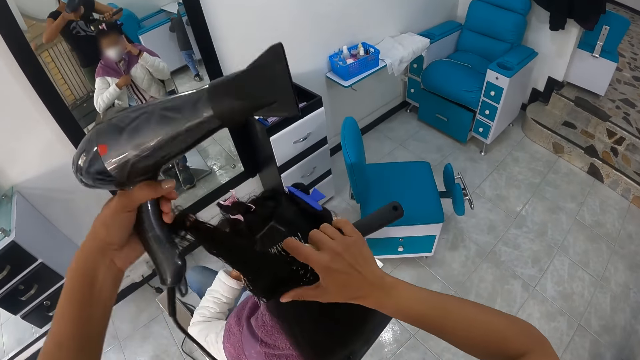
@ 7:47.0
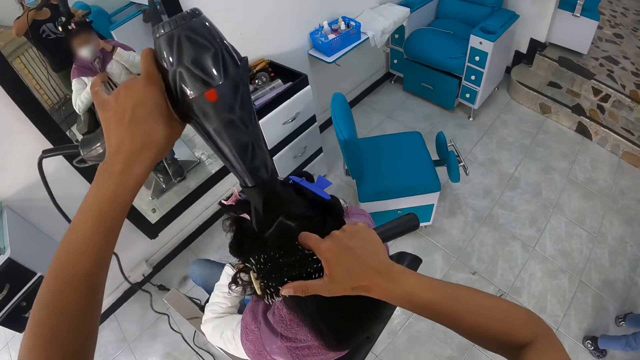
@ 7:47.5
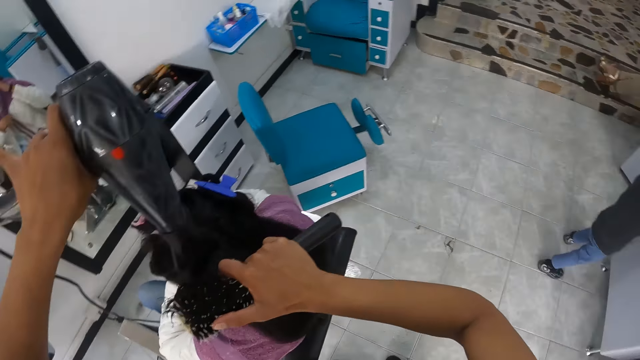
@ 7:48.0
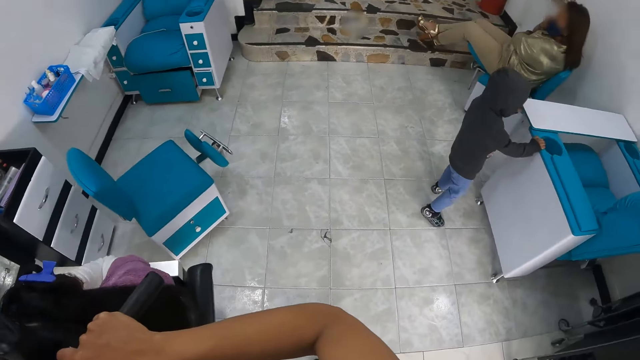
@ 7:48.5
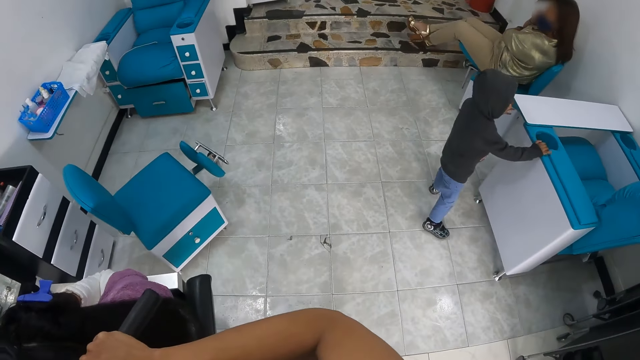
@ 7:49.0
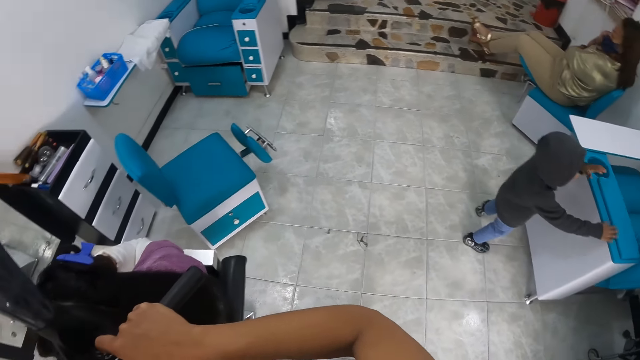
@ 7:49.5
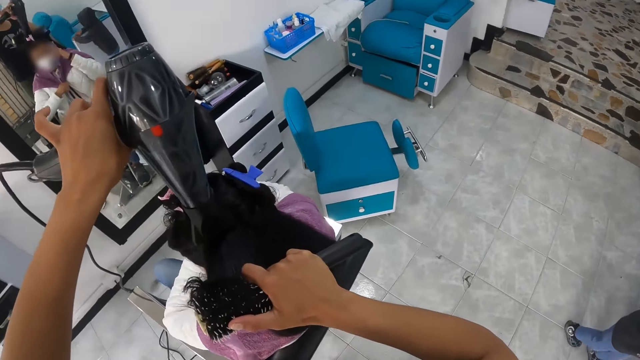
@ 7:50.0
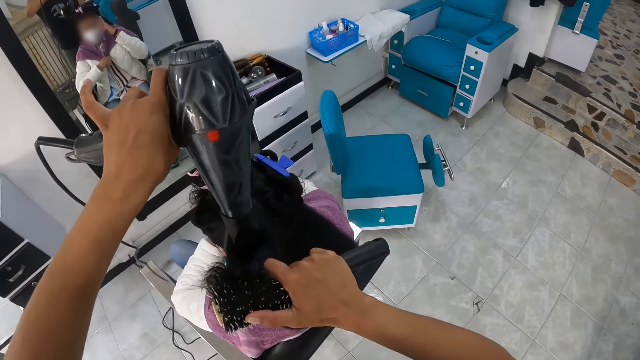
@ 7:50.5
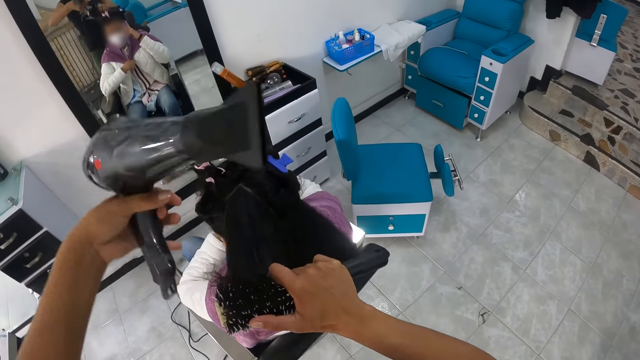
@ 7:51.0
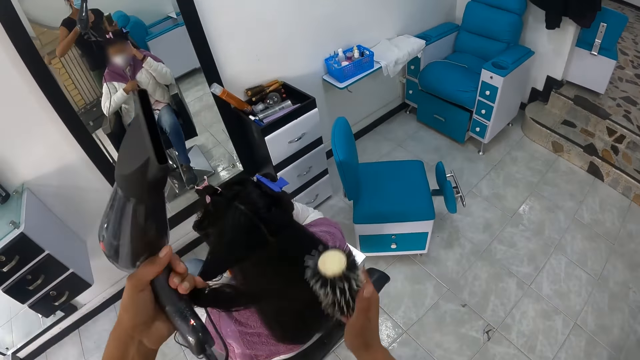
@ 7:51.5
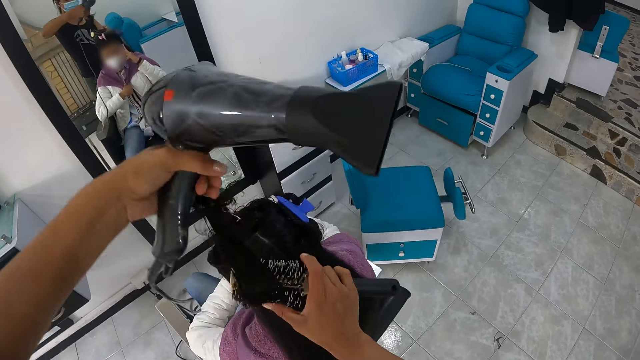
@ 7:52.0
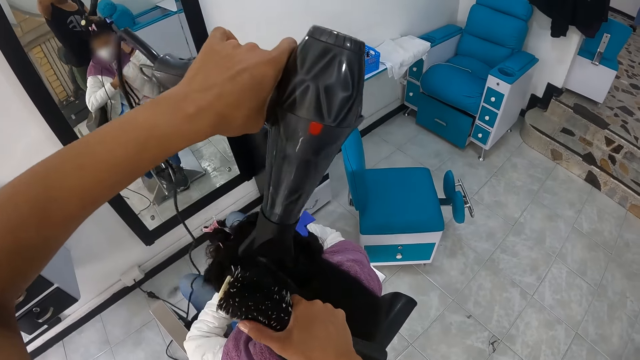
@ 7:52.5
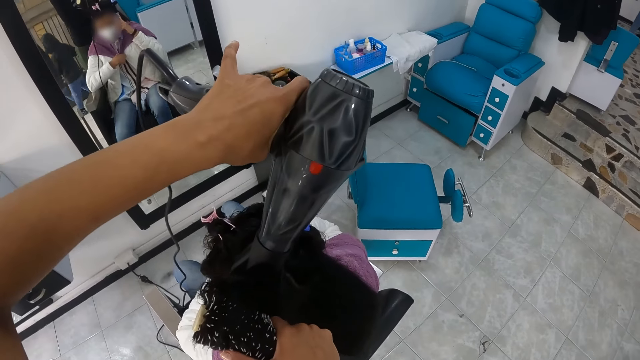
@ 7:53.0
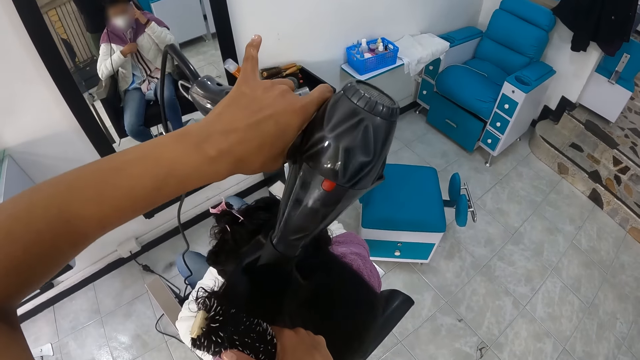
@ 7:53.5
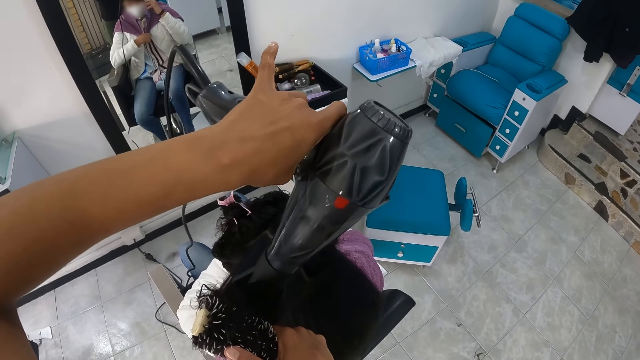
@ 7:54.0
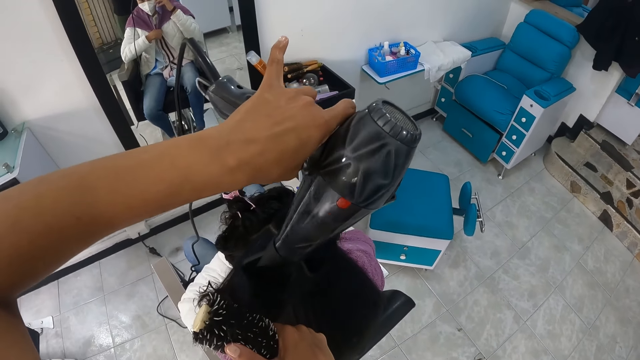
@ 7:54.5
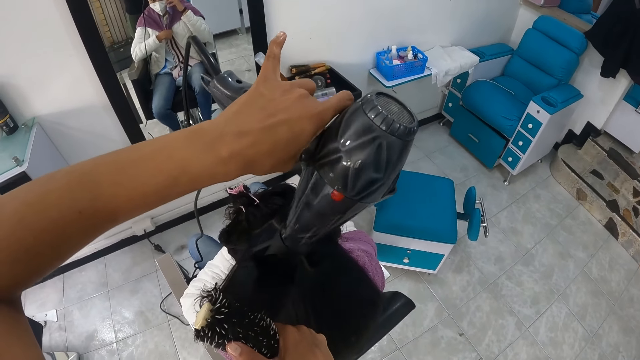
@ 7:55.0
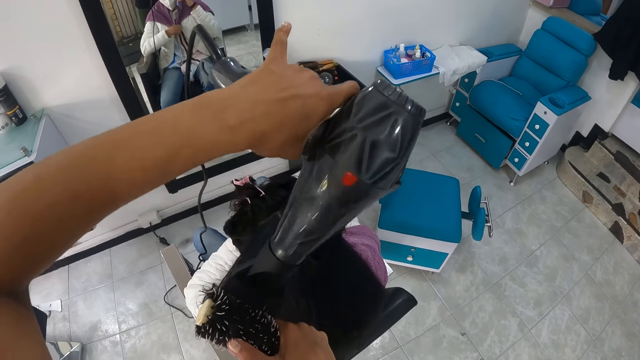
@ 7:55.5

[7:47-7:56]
The camera wearer straightens the portion of the hair of the woman with the round brush in her right hand. She holds the hair with the comb. She uses the hair dryer in her left hand on the portion of the hair of the woman. The boy places his right hand on a chair. The camera wearer pulls the portion of the hair of the woman from the round brush in her right hand with her left hand. She holds the blow dryer. She straightens the portion of the hair of the woman with the round brush in her right hand. She holds the hair with the comb. She uses the hair dryer in her left hand on the portion of the hair of the woman.

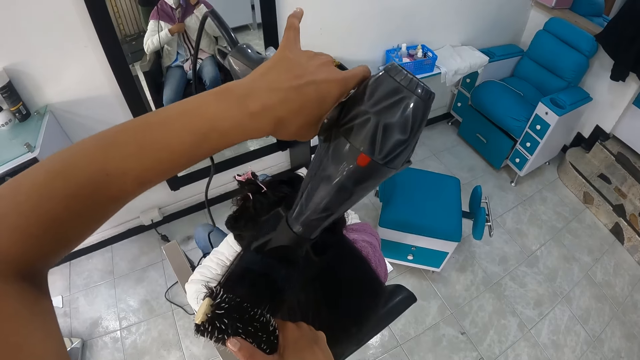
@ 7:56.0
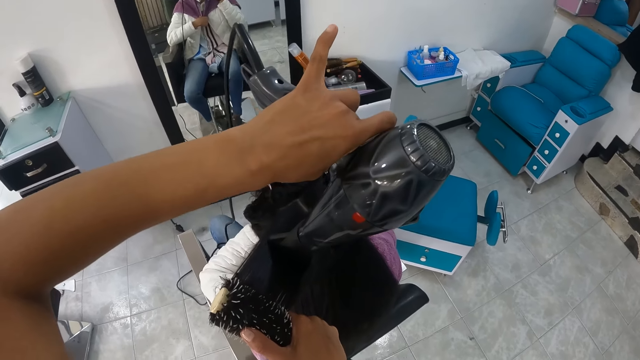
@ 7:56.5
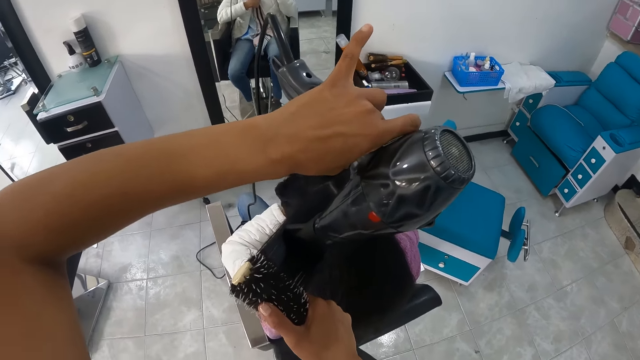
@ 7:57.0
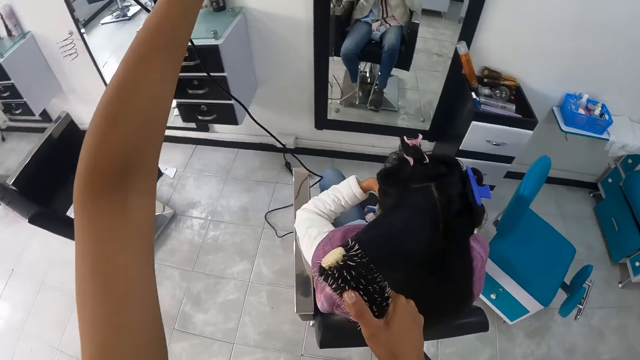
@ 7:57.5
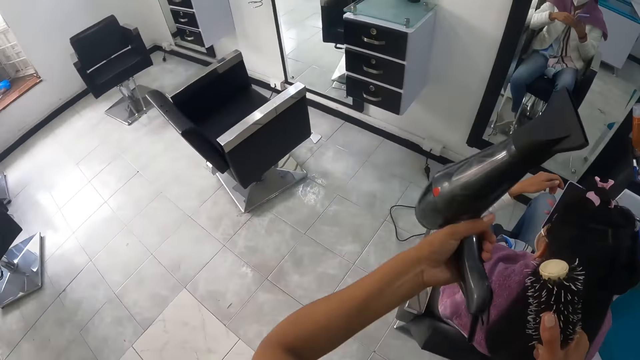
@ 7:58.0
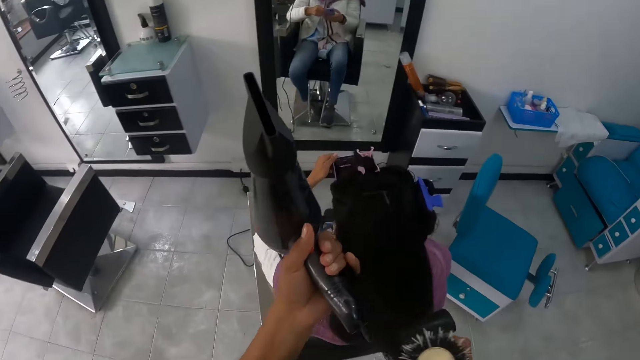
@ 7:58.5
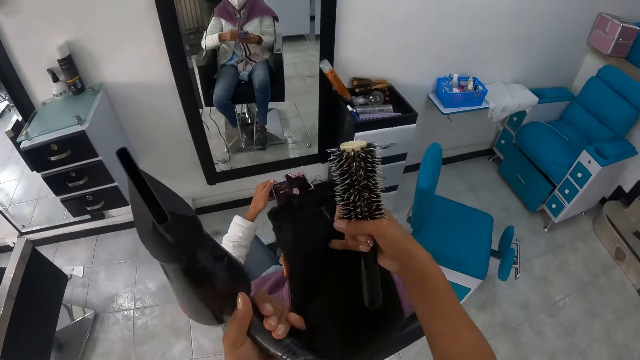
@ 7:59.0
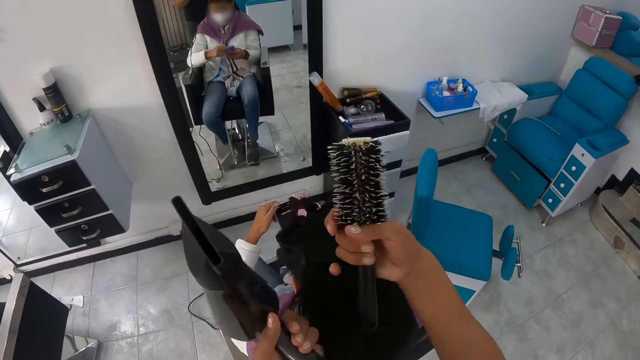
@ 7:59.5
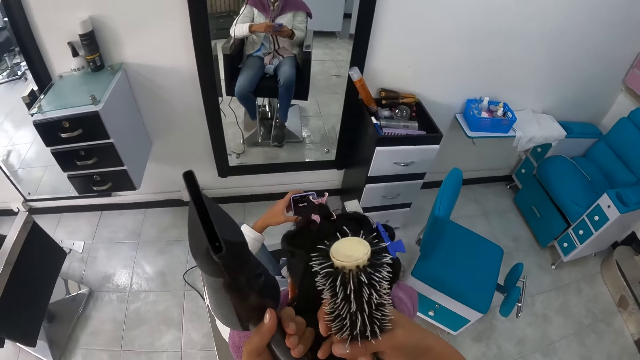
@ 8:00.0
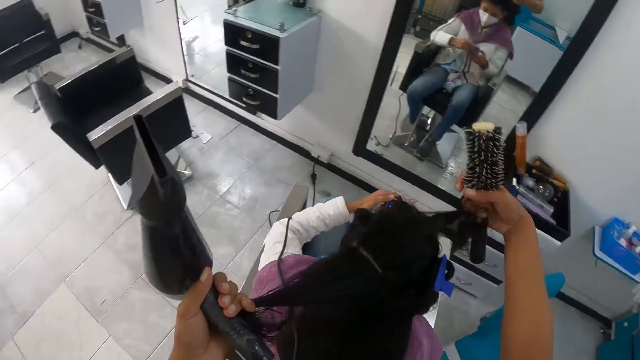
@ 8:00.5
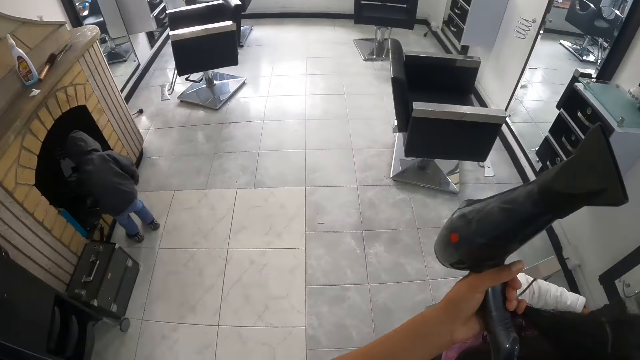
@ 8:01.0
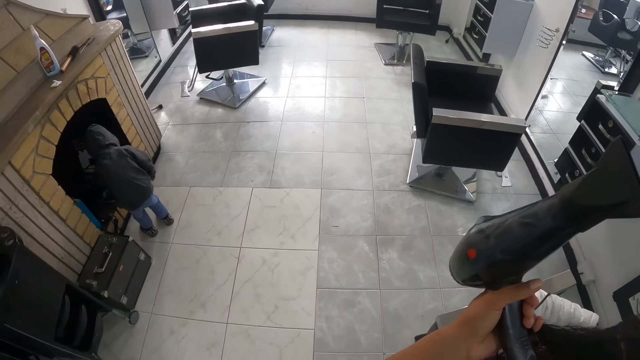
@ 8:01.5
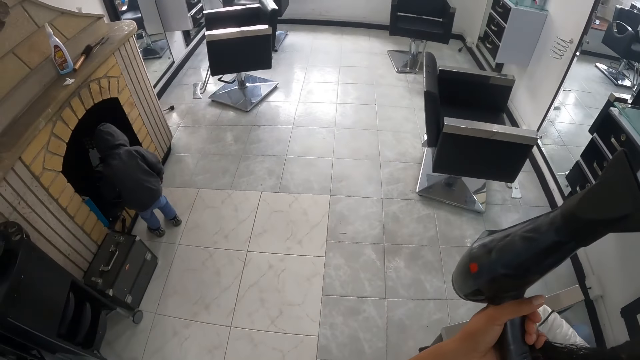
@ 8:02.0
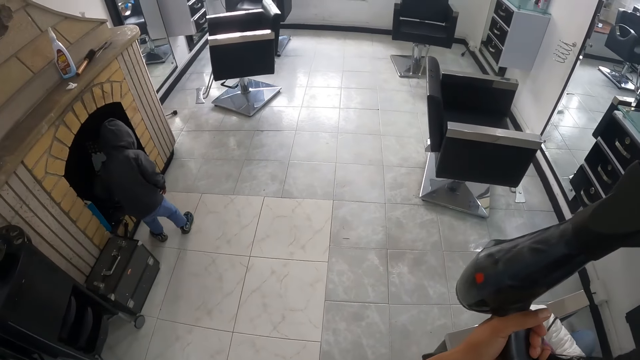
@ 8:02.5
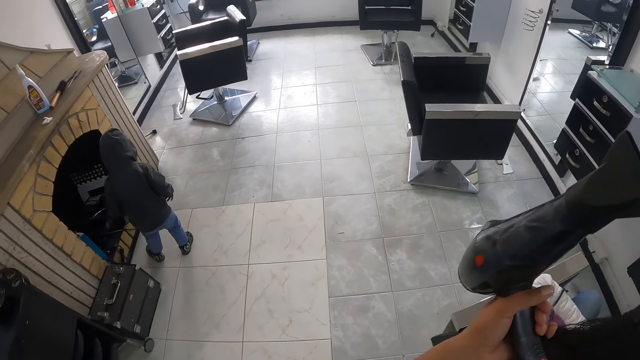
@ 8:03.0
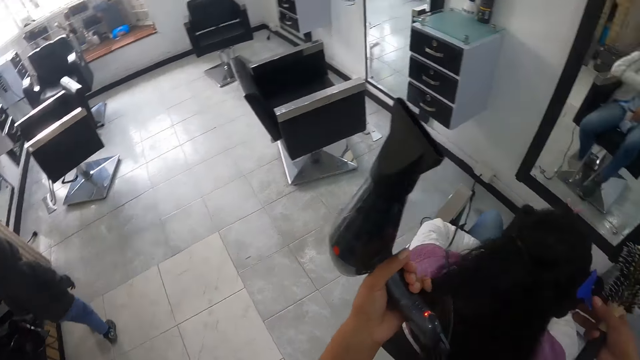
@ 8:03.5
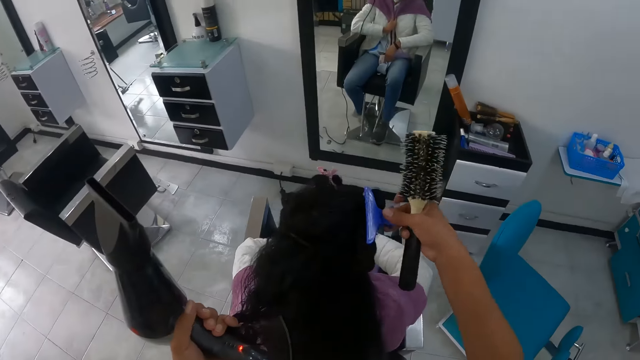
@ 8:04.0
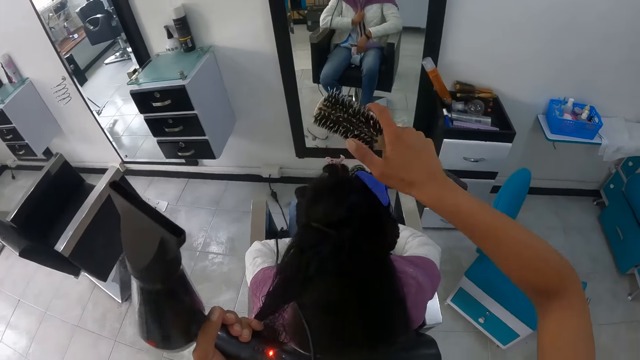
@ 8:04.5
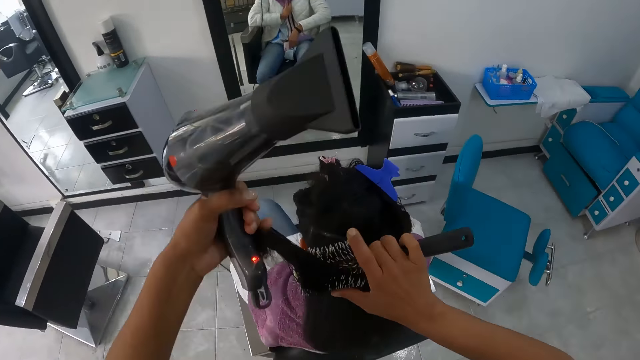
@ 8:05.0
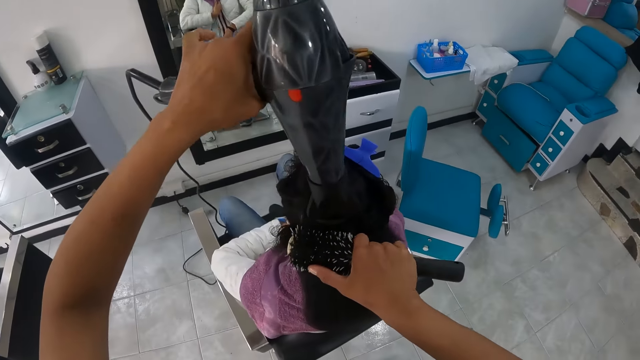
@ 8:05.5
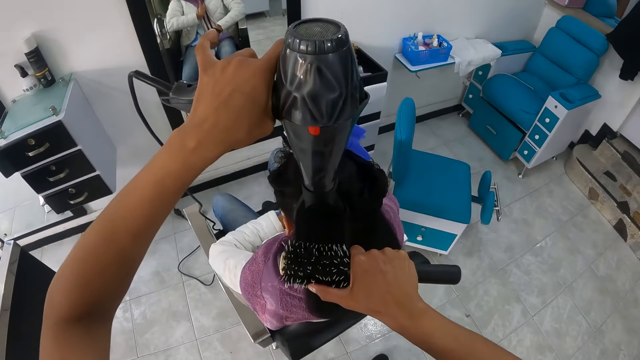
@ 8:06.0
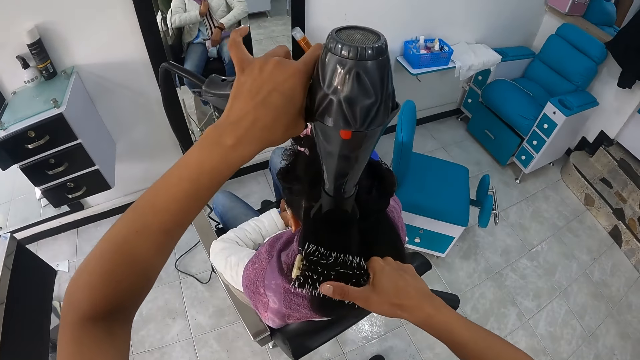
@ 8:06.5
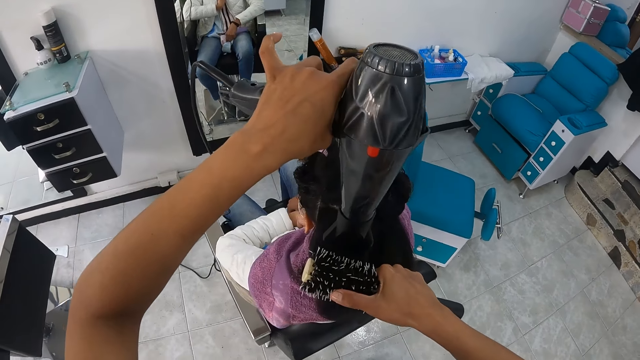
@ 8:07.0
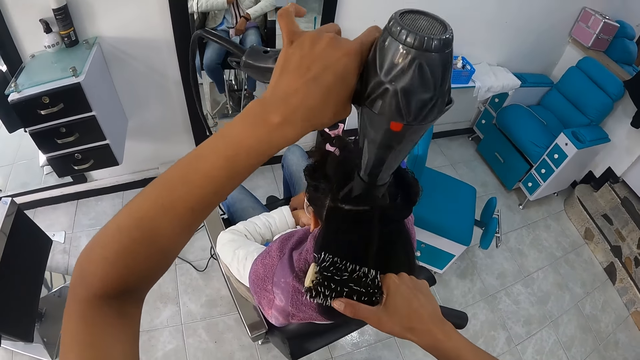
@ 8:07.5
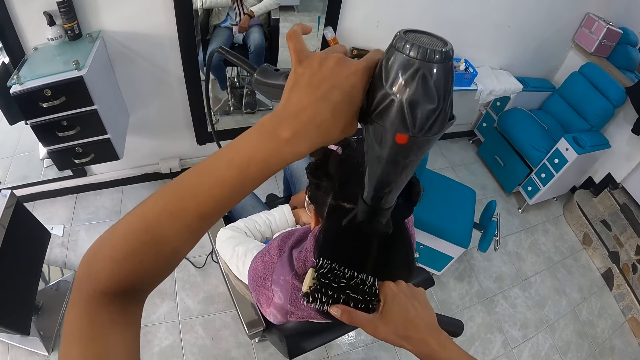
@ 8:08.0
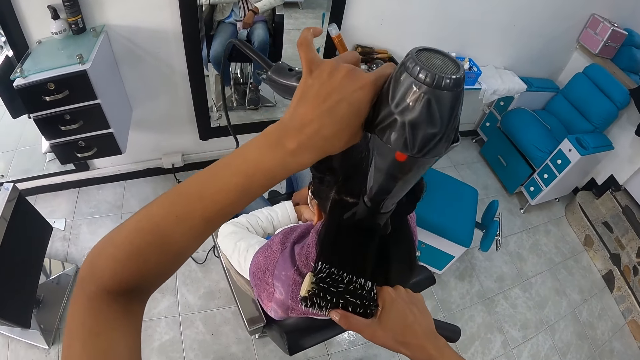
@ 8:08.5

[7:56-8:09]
The camera wearer holds the blow dryer. She pulls the portion of the hair of the woman from the round brush in her right hand with her left hand. She holds the hair with the right hand. She pulls the portion of the hair of the woman in her left hand with her right hand. She splits the portion of the hair with both hands. She moves a portion of hair in her right hand. She looks at the woman. She moves the hair clip on the hair of the woman with her right hand. She holds the hair with the clip. She straightens a portion of the hair of the woman from her left hand with the round brush in her right hand. She holds the hair with the comb. She uses the hair dryer in her left hand on the portion of the hair of the woman.
